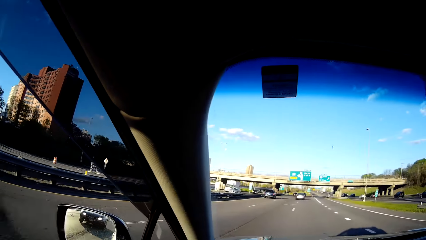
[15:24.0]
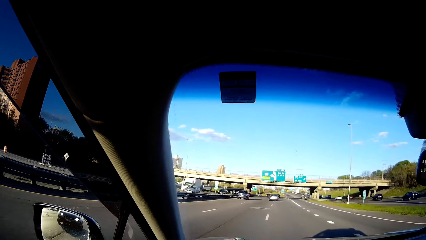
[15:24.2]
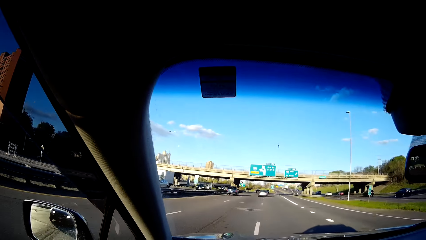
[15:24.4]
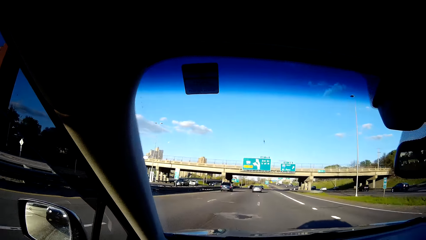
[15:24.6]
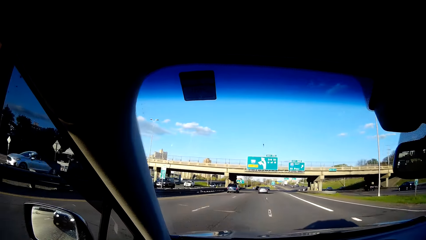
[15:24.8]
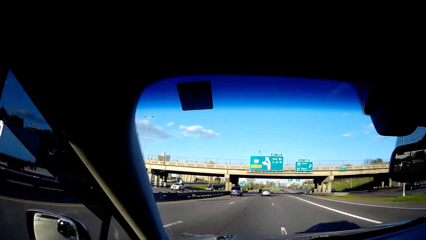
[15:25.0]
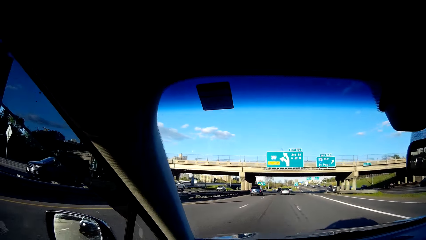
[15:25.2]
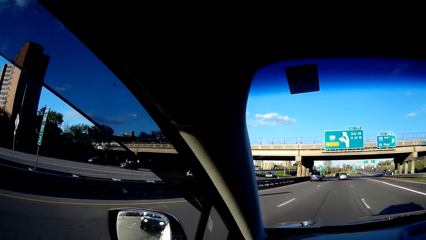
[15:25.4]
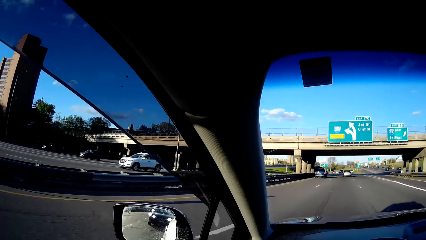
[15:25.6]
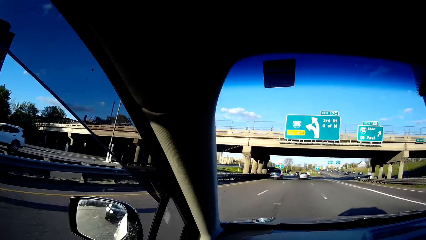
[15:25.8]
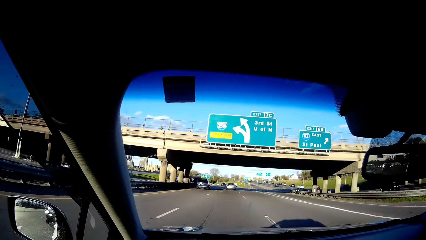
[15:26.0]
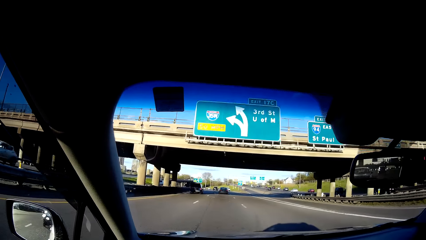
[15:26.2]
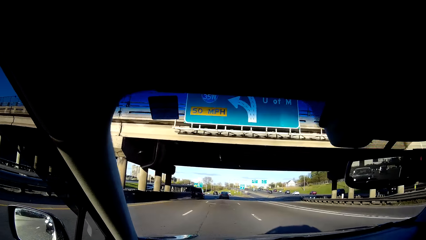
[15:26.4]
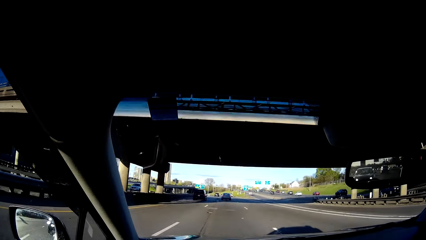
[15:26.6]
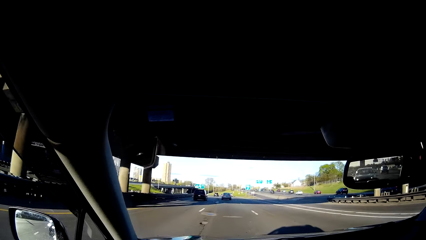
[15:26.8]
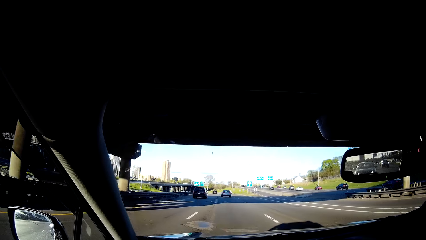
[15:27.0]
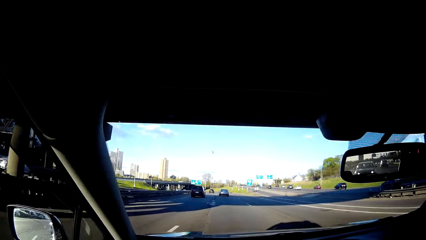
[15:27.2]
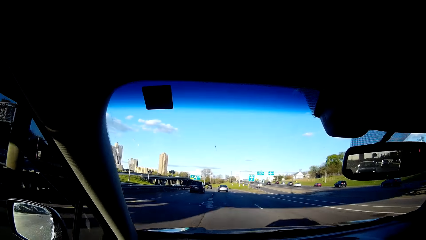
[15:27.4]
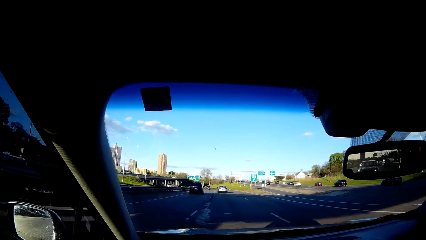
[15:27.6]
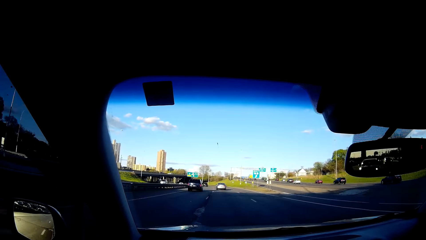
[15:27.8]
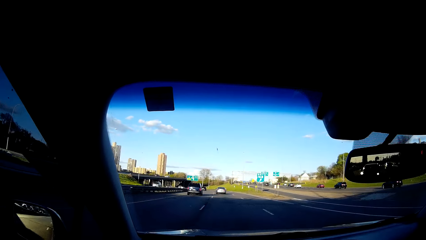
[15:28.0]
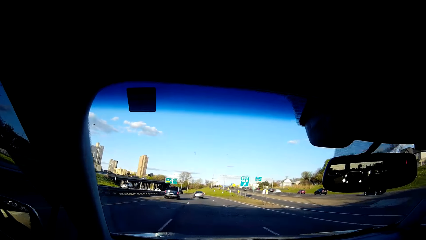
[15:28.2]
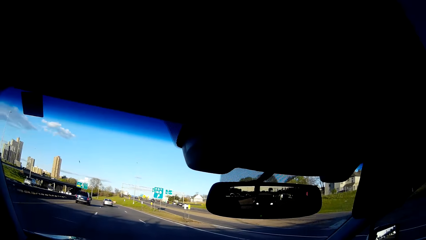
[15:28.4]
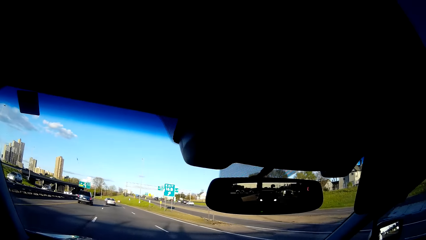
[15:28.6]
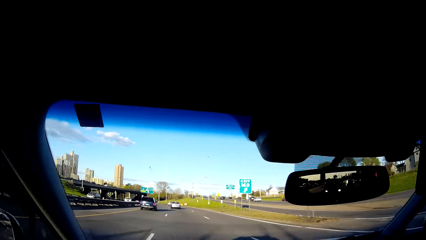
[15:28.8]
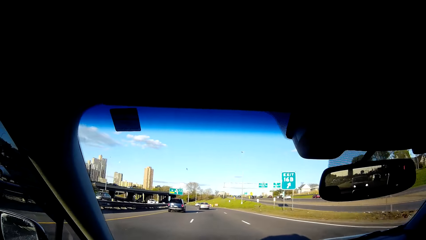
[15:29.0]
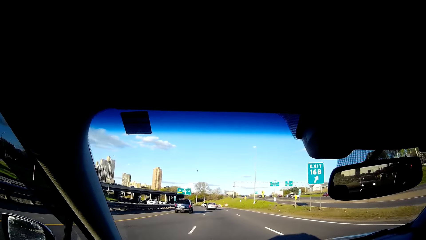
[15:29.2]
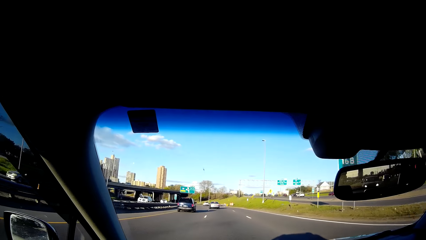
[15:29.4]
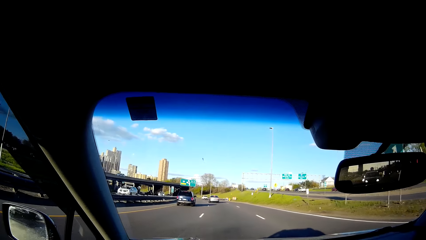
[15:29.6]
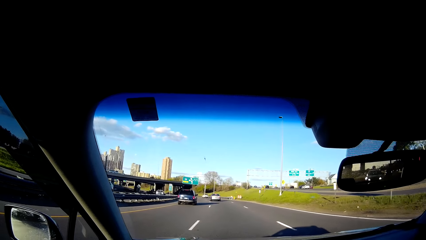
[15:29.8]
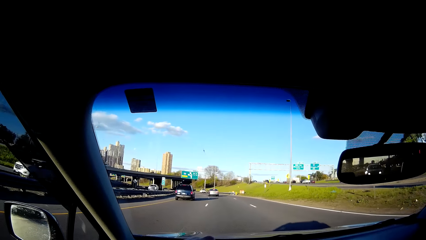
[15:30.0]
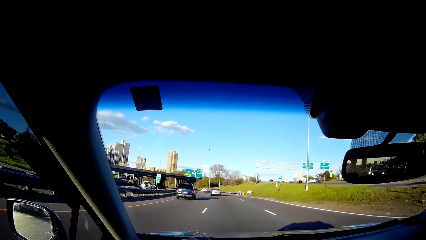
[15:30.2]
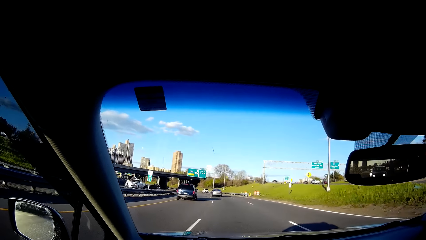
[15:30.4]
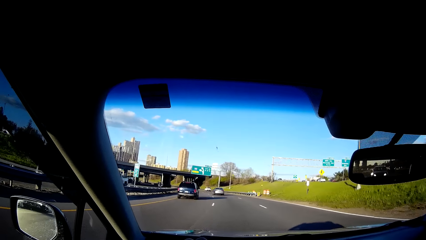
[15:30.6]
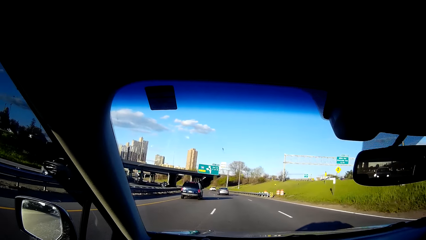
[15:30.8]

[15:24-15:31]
The camera wearer drives a car on the road.

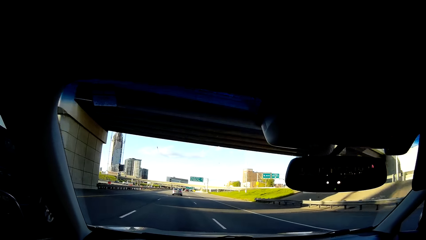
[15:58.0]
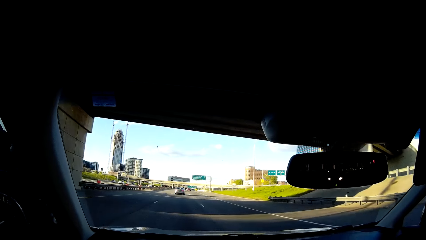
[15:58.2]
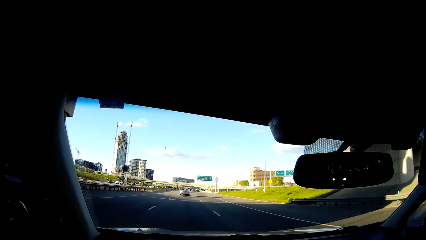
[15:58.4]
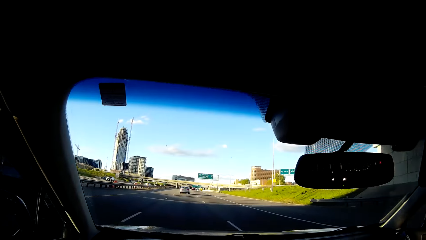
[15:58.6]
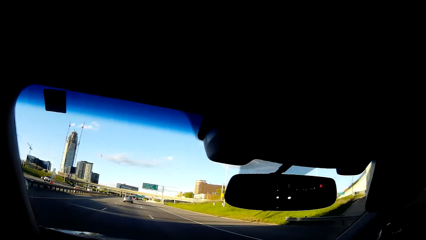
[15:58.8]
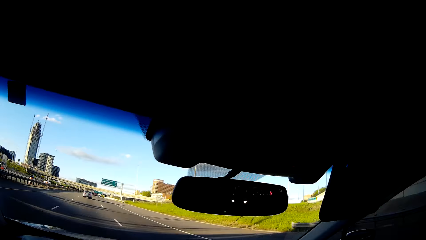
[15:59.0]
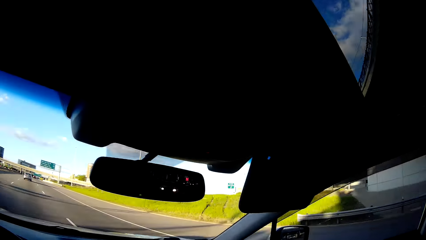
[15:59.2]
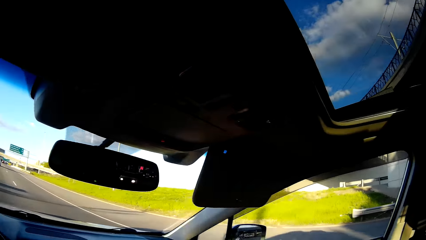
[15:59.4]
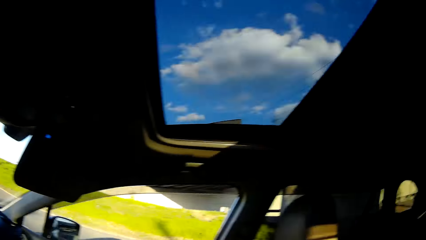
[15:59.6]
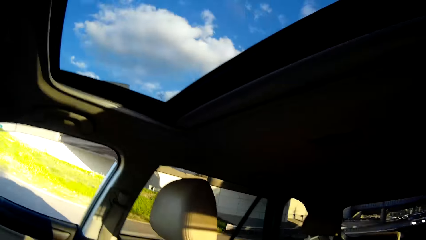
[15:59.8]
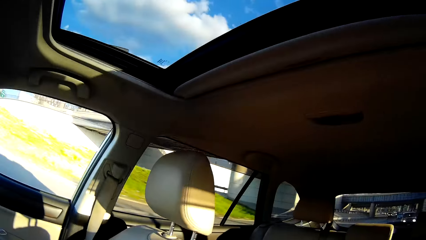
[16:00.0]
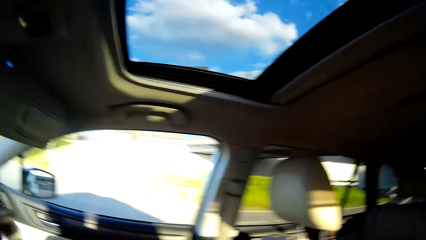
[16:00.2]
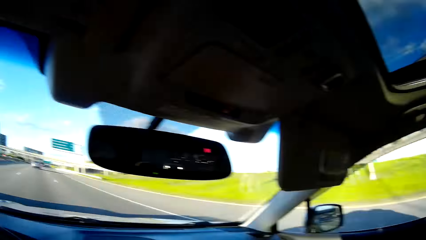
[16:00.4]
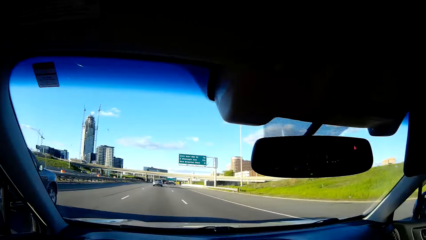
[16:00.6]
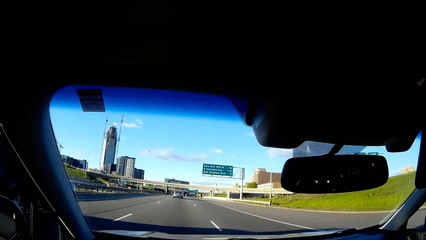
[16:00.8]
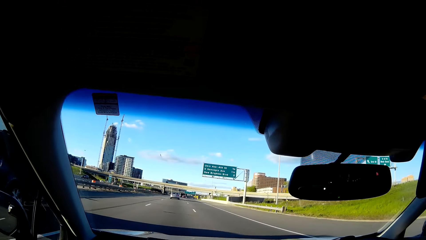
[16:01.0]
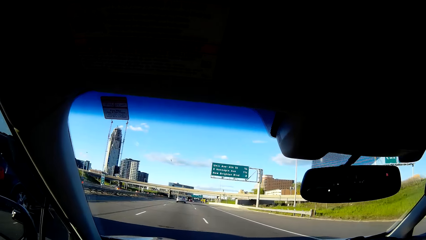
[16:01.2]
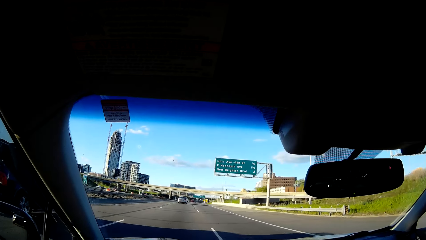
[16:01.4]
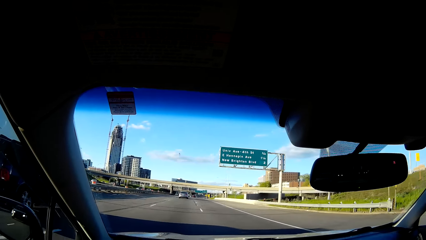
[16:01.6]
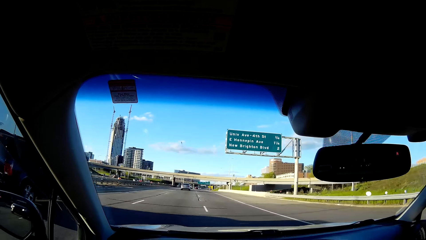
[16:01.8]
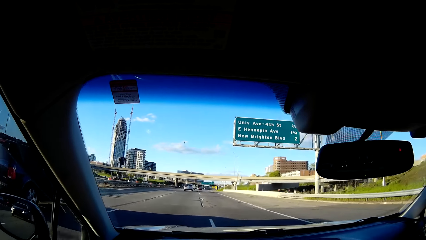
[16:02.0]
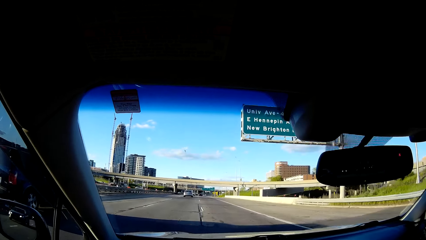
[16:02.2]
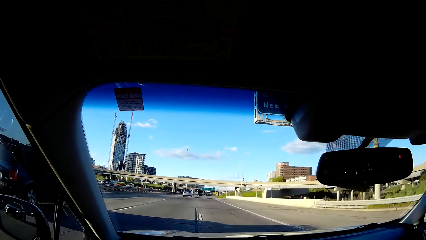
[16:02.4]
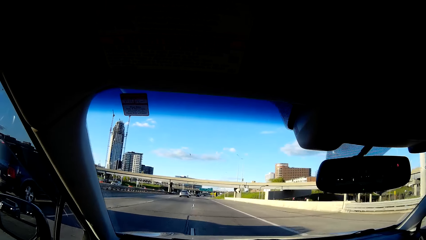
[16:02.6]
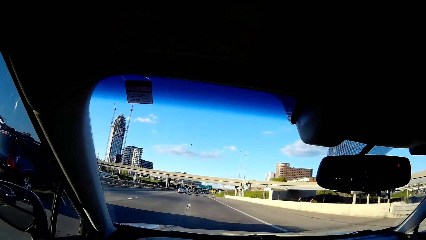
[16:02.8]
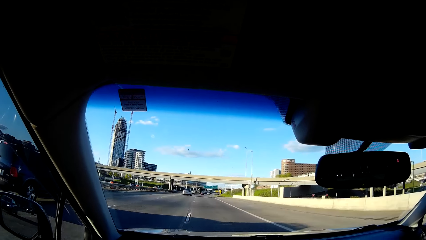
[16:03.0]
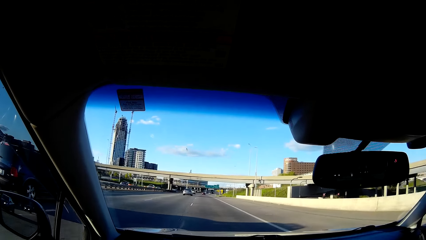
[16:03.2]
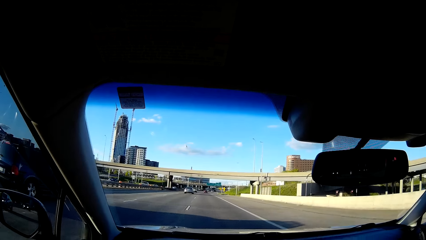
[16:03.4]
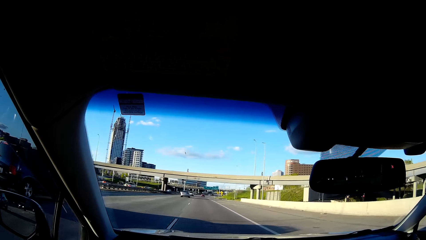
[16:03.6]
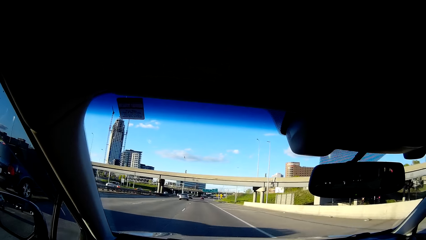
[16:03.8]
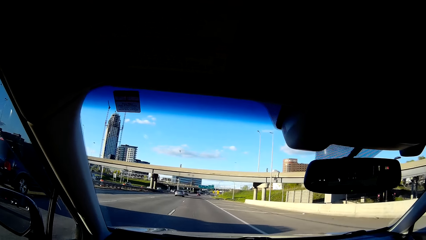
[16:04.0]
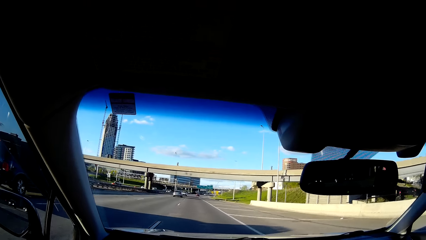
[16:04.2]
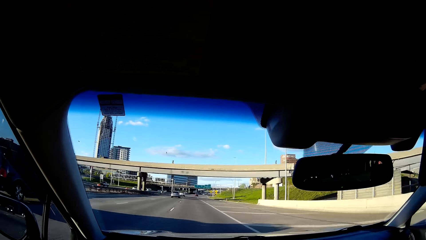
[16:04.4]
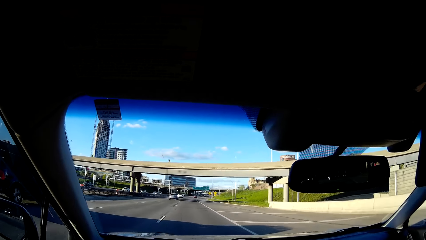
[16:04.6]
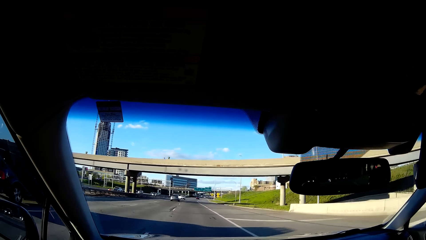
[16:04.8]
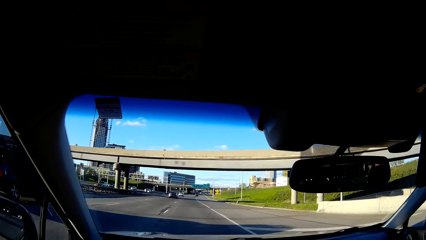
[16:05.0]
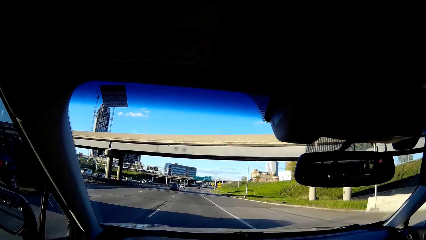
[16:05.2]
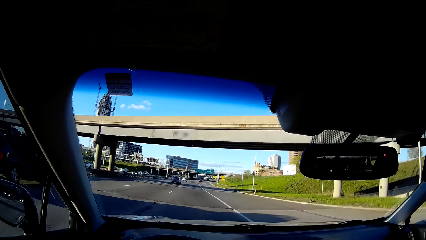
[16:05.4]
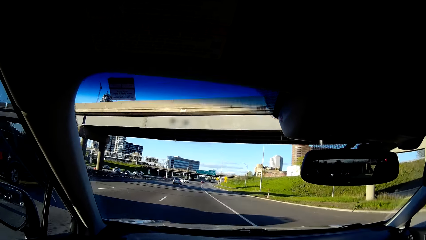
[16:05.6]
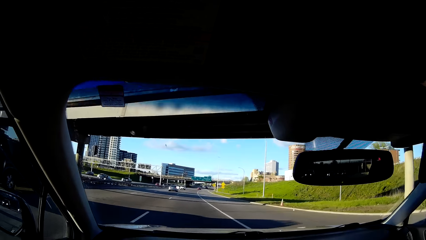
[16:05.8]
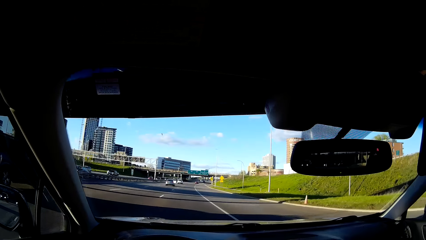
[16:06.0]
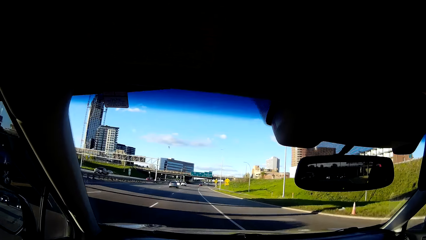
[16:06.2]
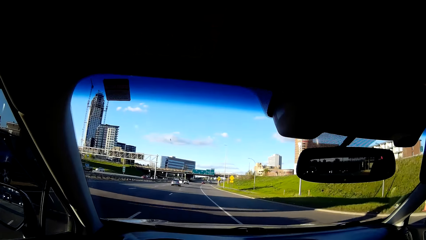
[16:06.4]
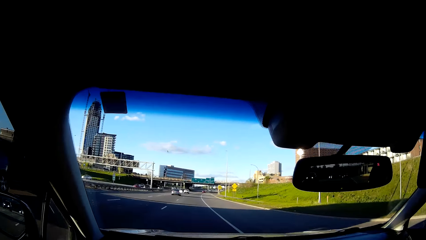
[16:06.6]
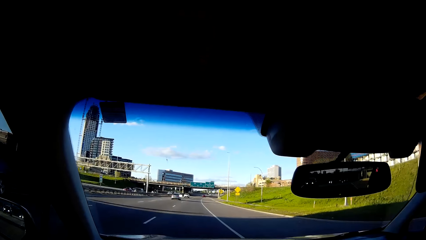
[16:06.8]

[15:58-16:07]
The camera wearer looks to the right side of the car window. They look around the road. They drive a car on the road.
